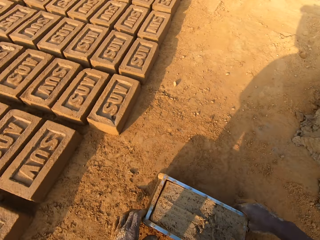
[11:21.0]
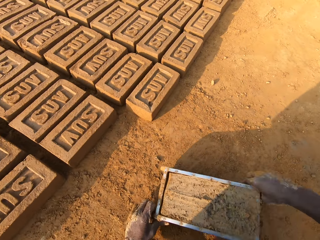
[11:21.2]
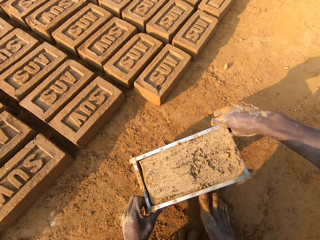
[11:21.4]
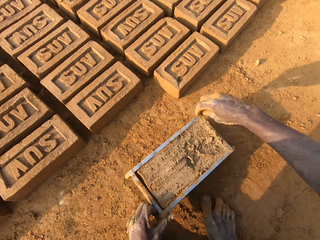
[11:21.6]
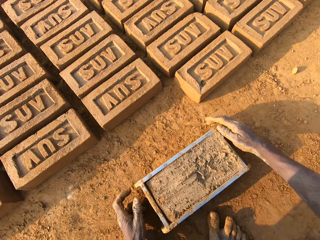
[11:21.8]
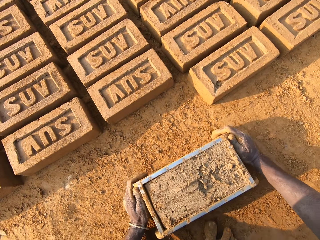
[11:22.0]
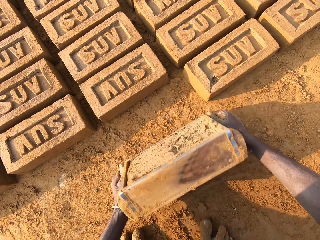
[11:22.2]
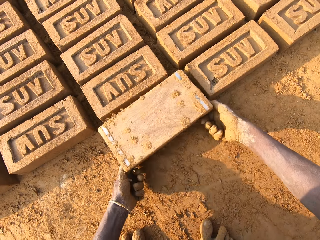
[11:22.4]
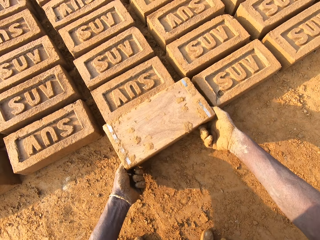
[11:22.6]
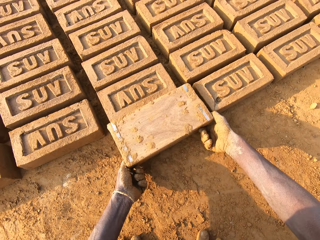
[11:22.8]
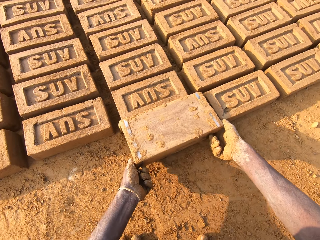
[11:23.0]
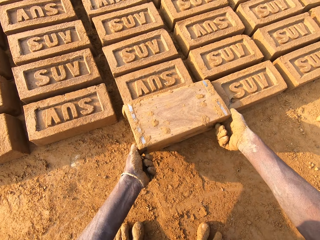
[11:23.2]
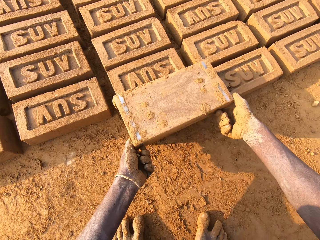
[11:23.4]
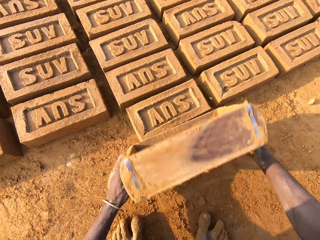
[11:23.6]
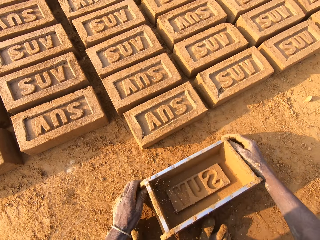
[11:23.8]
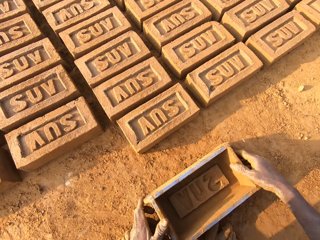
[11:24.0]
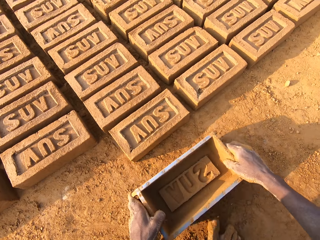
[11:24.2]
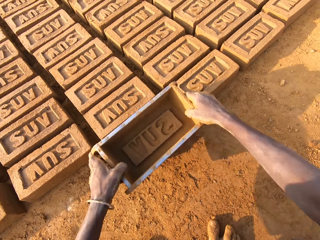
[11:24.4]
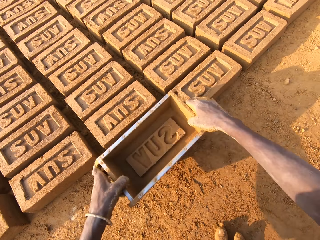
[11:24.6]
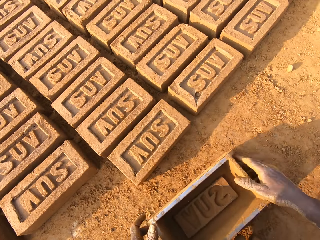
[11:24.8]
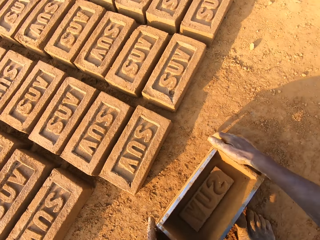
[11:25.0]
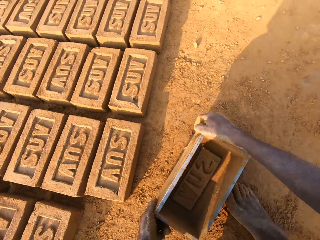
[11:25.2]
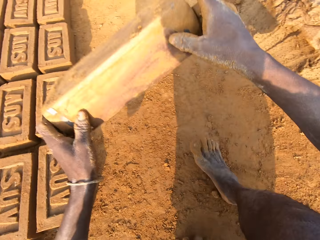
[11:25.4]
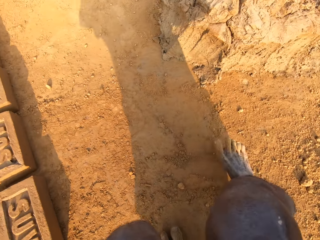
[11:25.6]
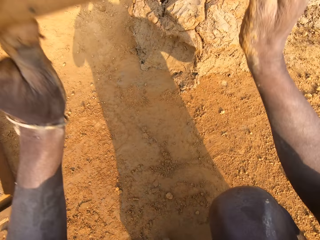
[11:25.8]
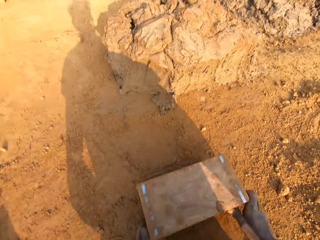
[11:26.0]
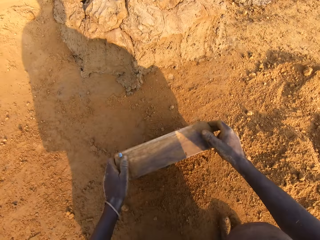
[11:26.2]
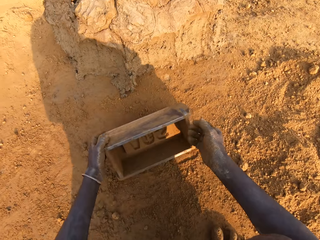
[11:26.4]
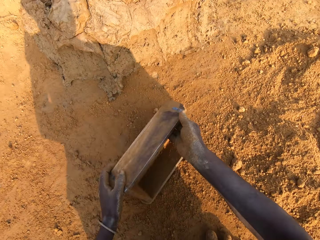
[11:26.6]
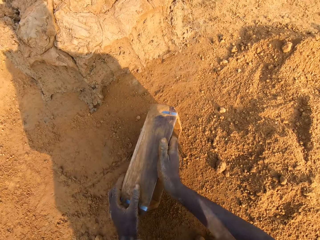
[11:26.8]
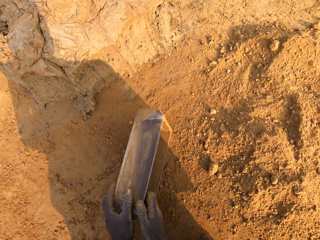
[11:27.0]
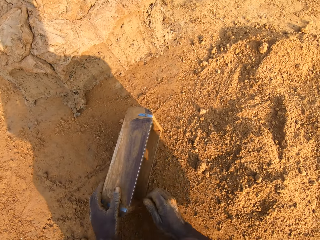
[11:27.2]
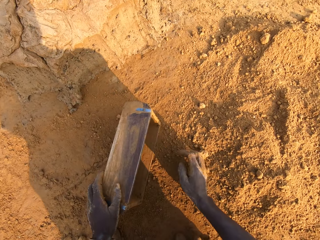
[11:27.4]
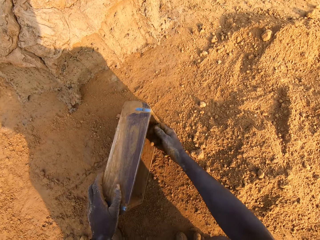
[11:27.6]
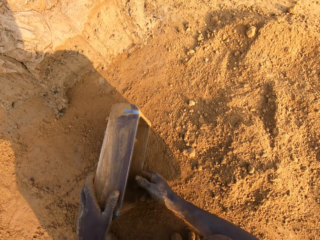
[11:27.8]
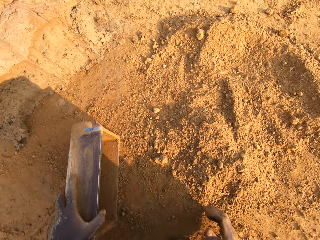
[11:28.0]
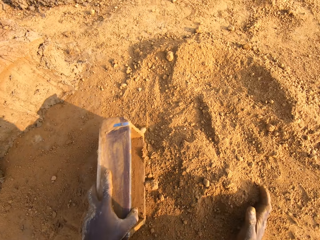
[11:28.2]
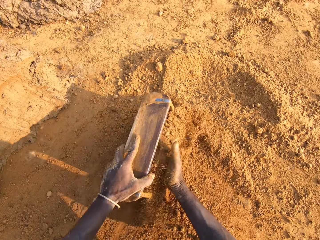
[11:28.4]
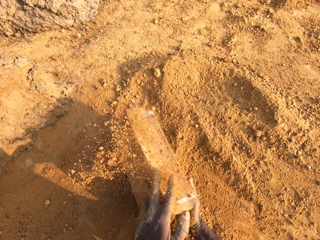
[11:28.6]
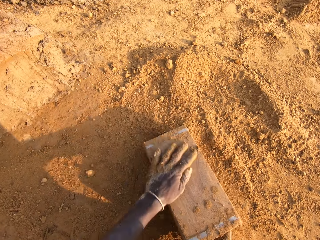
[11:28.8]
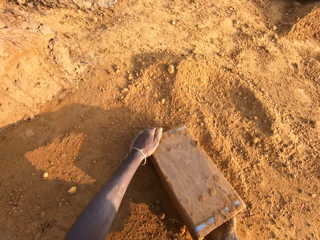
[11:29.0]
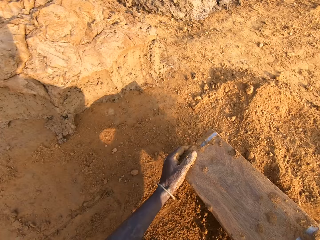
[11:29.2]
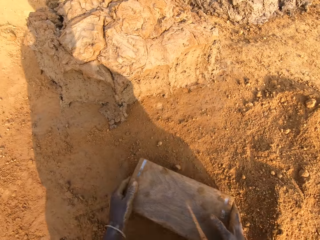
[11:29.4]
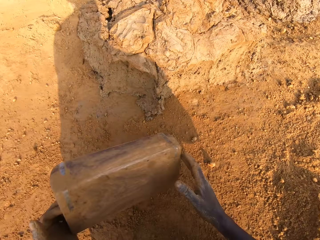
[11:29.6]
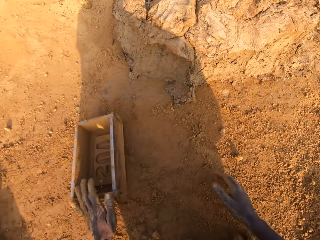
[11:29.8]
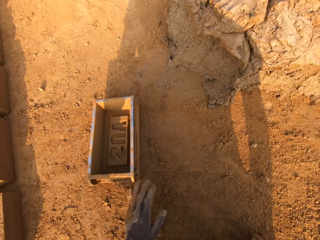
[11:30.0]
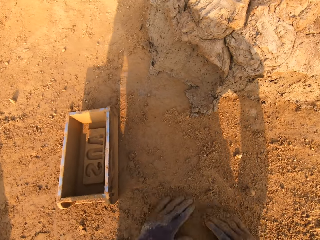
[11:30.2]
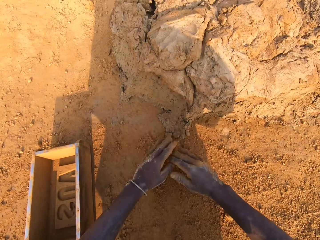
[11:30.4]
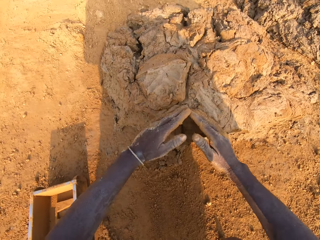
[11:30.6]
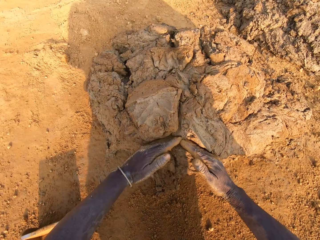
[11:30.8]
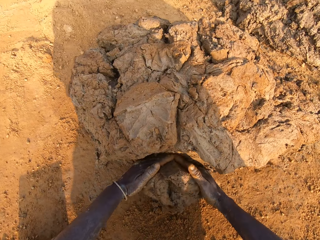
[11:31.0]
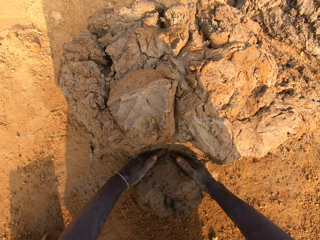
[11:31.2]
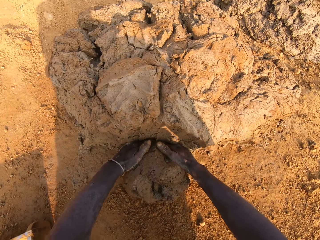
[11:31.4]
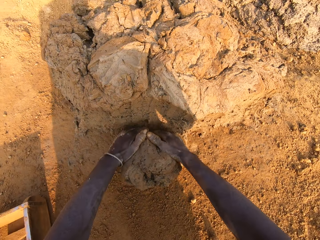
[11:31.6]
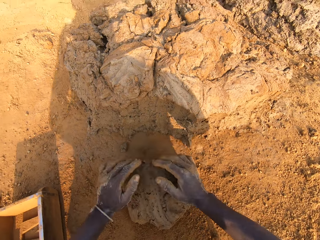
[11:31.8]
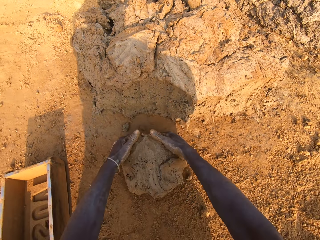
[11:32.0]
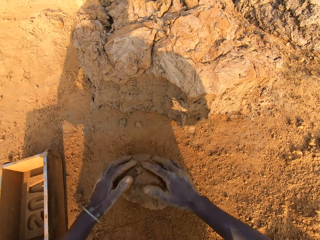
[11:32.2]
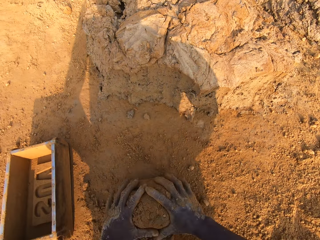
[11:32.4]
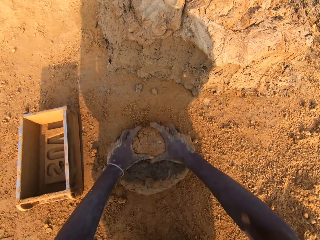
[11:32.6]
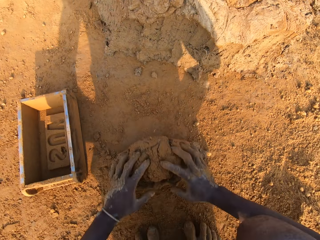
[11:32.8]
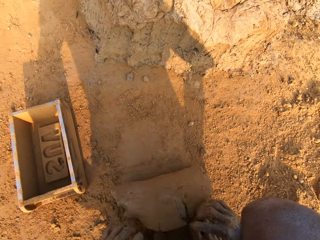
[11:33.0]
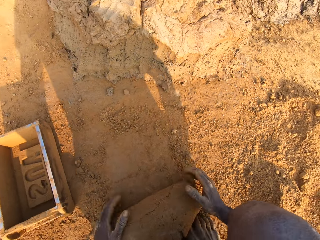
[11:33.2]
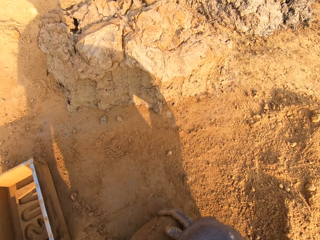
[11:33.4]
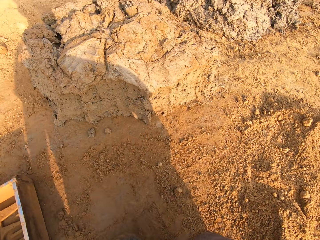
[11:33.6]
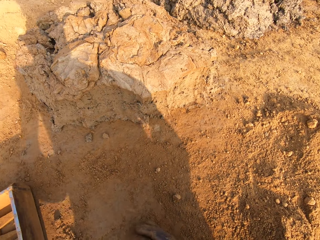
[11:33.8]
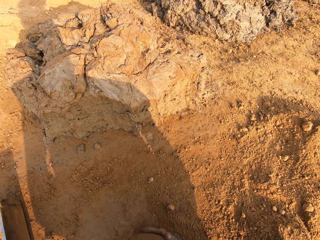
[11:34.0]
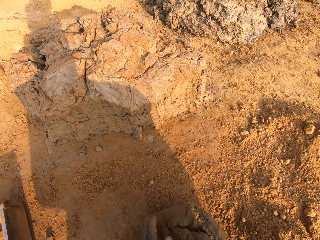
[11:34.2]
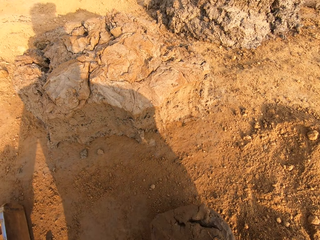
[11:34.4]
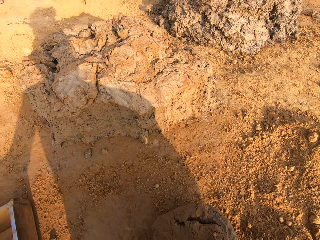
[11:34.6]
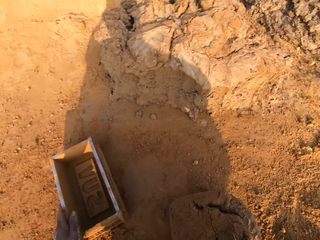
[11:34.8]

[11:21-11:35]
The camera wearer shifts the iron brick mold on the ground with his two hands. He turns the iron brick mold on the ground. He puts down the brick. He drops the iron brick mold on the ground. He hits the brick with the iron brick mold in his hands. He drops the iron brick mold on the ground. He hits the iron brick mold on the ground. He removes concrete or mud from the iron brick mold with his right hand. He pours sand or soil into the iron brick mold with his right hand. He removes the sand from the iron brick mold. He pours the soil down. He drops the iron brick mold on the ground. He cuts a portion of the concrete from the heap of concrete on the ground with his two hands. He takes the mud and moulds the mud. He mixes the concrete on the ground with his hands.

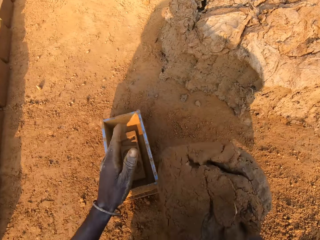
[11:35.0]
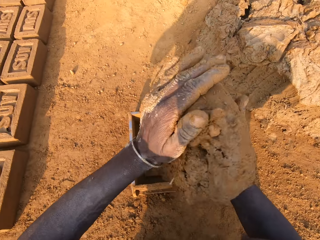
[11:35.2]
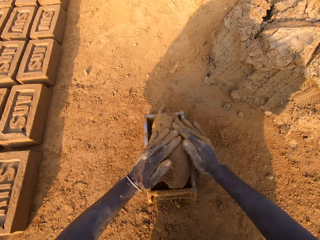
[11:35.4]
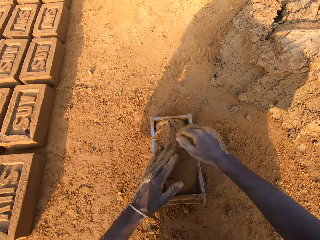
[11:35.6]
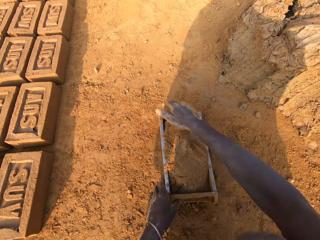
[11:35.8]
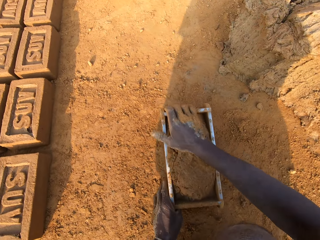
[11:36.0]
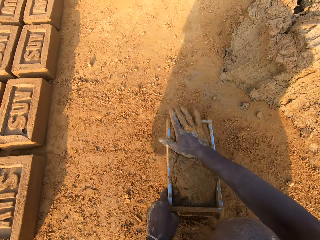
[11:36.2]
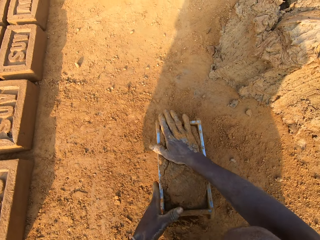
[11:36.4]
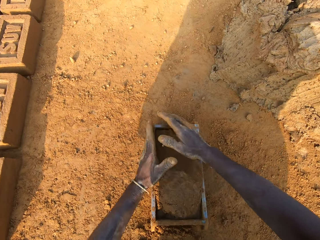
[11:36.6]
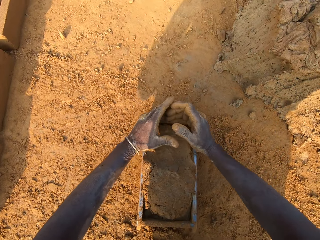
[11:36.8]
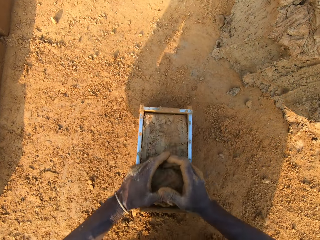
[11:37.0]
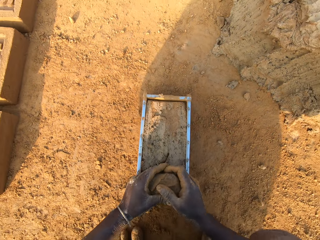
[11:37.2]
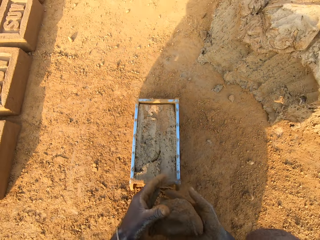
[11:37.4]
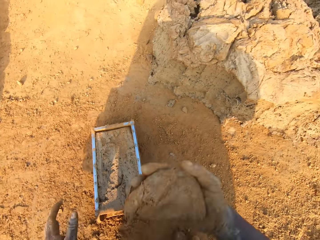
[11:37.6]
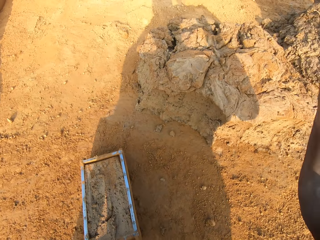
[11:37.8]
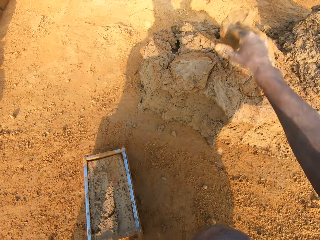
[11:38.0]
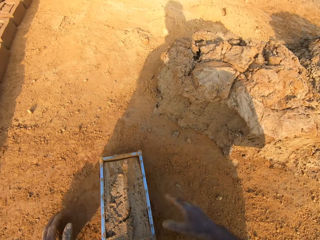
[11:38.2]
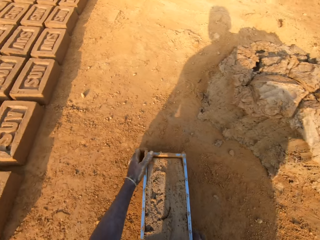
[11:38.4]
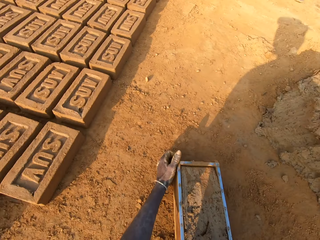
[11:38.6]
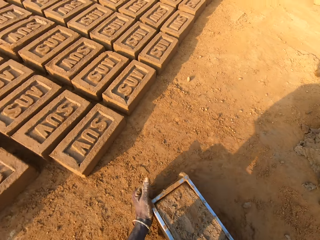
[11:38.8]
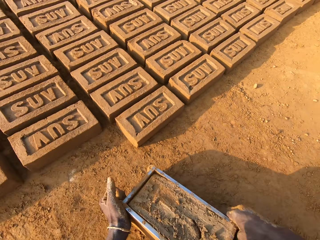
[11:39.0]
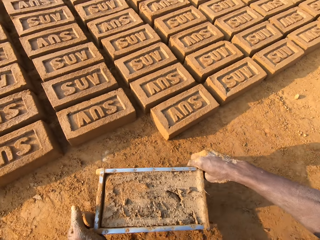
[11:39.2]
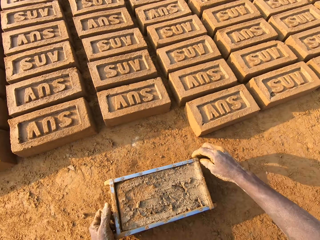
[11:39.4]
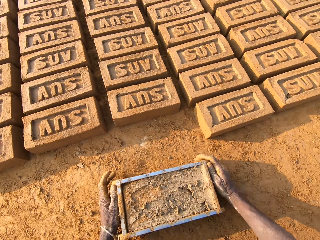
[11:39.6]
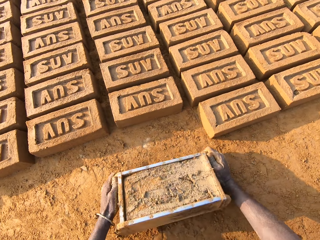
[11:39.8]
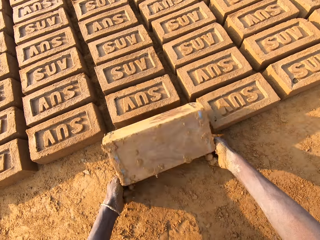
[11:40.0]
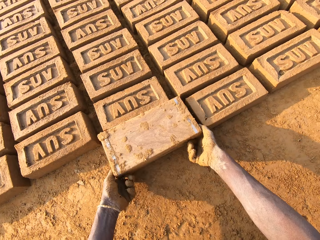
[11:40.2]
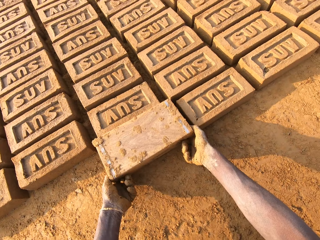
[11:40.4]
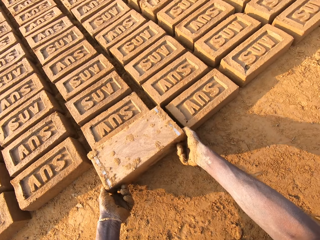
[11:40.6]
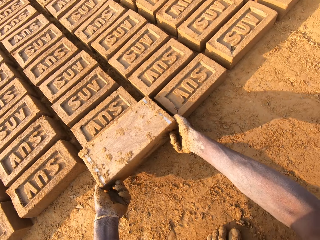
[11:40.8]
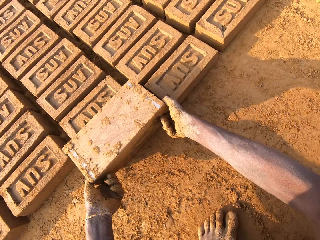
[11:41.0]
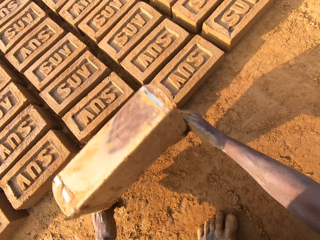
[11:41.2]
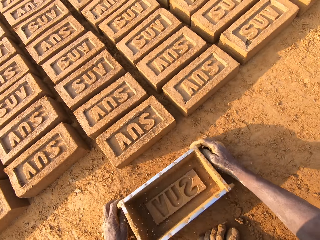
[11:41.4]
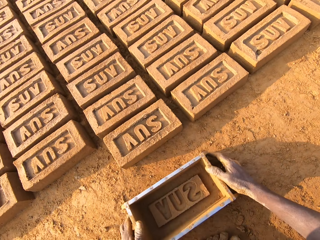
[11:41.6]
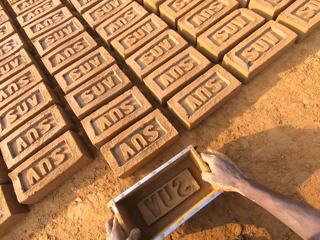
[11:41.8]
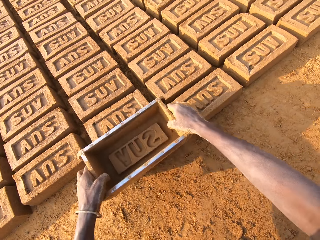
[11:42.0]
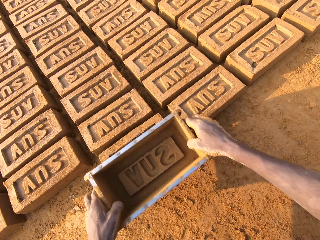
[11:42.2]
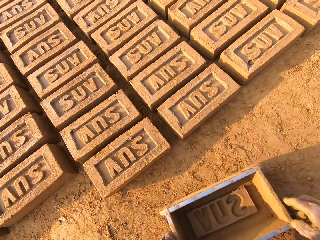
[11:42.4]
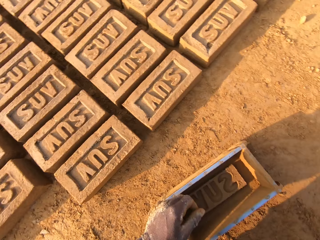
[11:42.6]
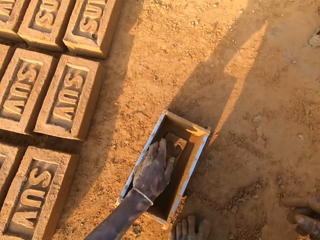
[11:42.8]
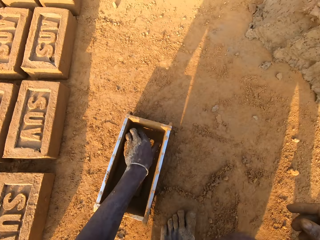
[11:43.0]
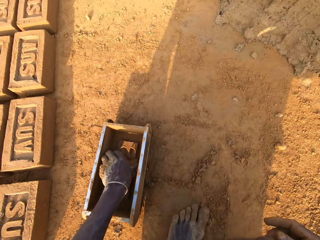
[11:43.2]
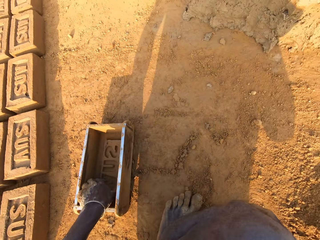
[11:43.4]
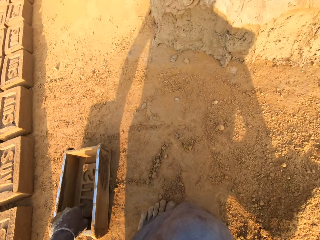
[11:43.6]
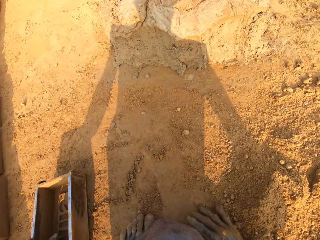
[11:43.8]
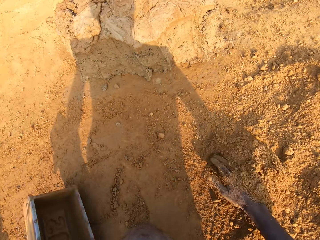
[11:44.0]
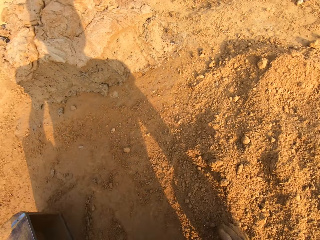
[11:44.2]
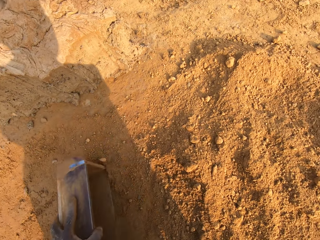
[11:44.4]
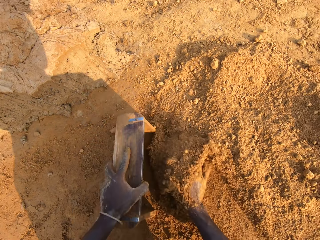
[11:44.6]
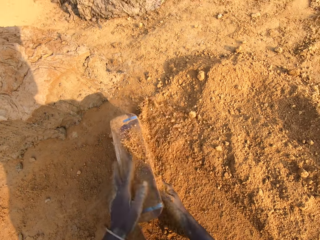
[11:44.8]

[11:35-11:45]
The camera wearer shifts the iron brick mold on the ground with his left hand. He drops the concrete in his hand in the iron brick mold. He removes the excess concrete from the iron brick mold. He drops the excess concrete on the heap of concrete on the ground. He shifts the iron brick mold on the ground with his two hands. He turns the iron brick mold on the ground. He puts down the brick. He drops the iron brick mold on the ground. He hits the brick with the iron brick mold in his hands. He drops the iron brick mold on the ground. He removes concrete from the iron brick mold with his left hand.
